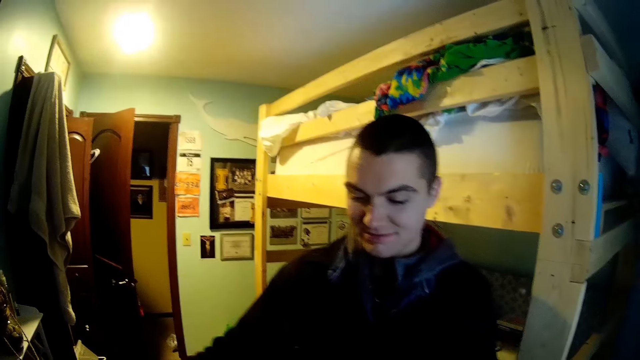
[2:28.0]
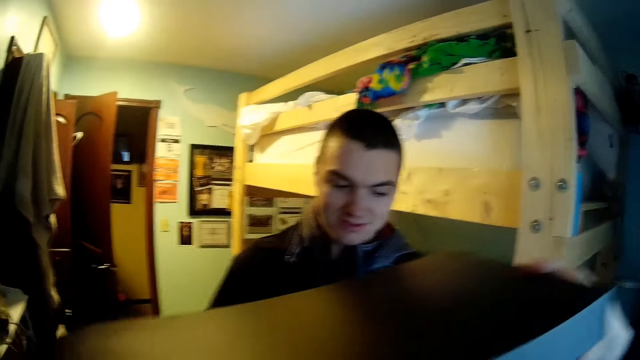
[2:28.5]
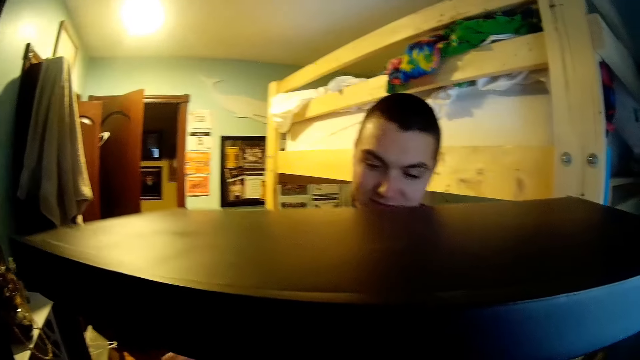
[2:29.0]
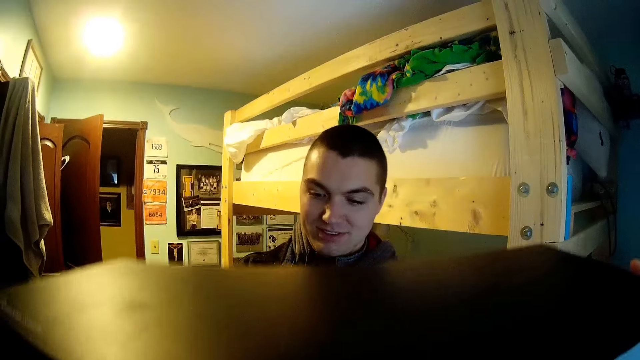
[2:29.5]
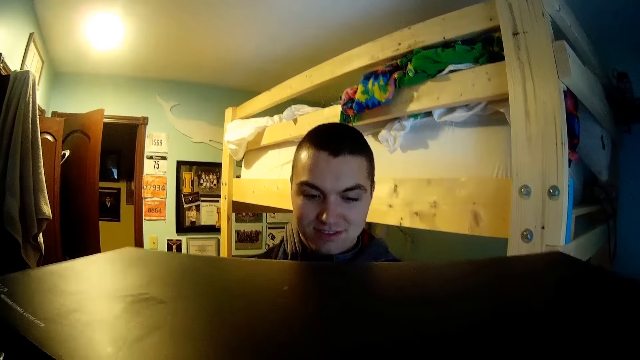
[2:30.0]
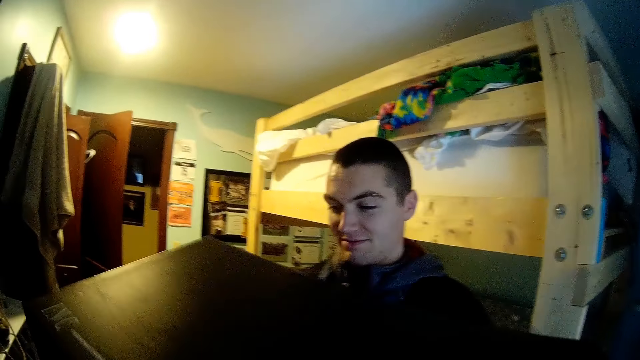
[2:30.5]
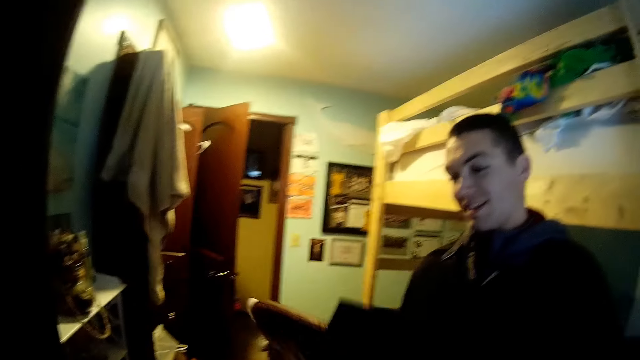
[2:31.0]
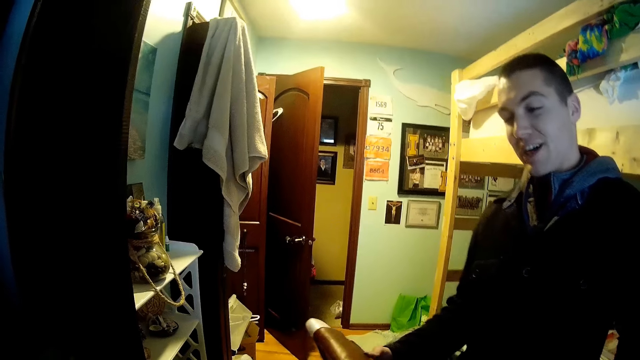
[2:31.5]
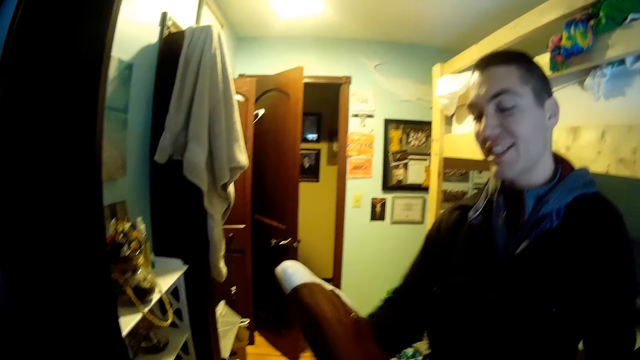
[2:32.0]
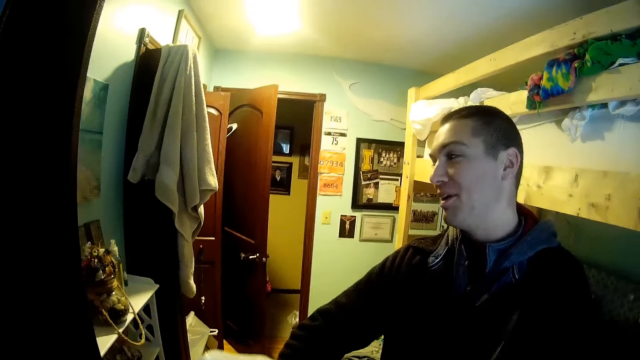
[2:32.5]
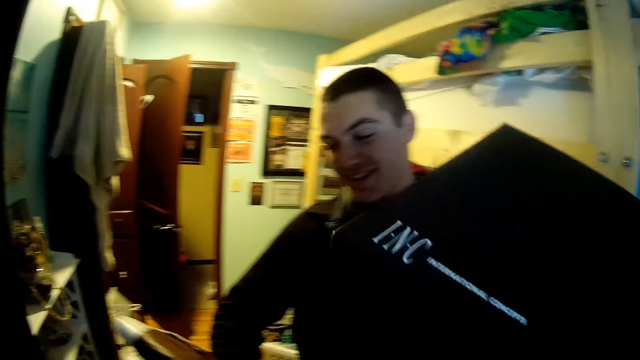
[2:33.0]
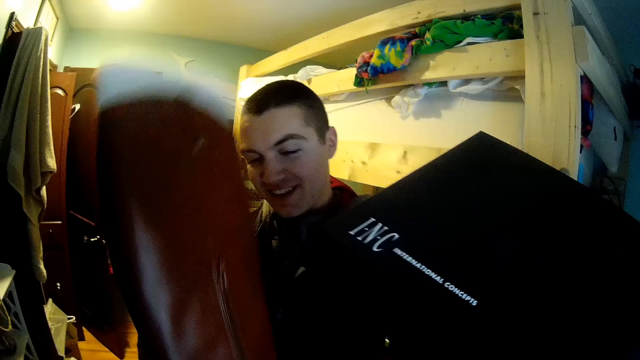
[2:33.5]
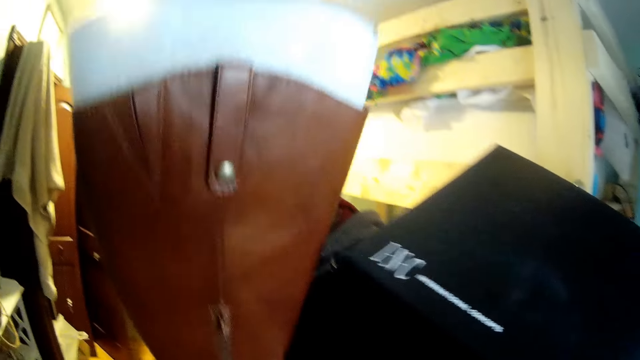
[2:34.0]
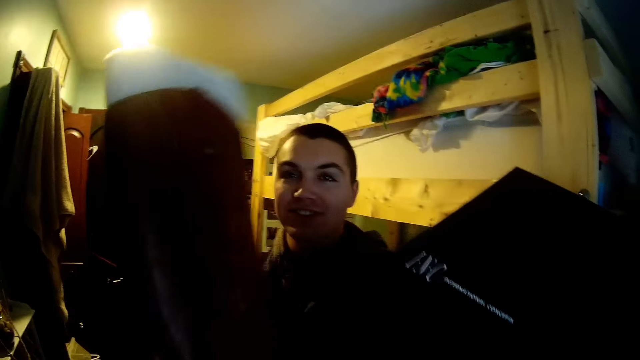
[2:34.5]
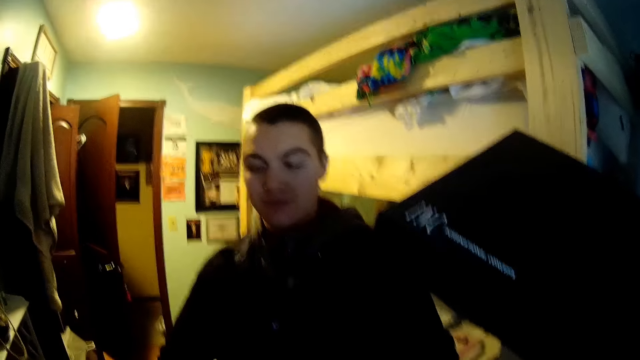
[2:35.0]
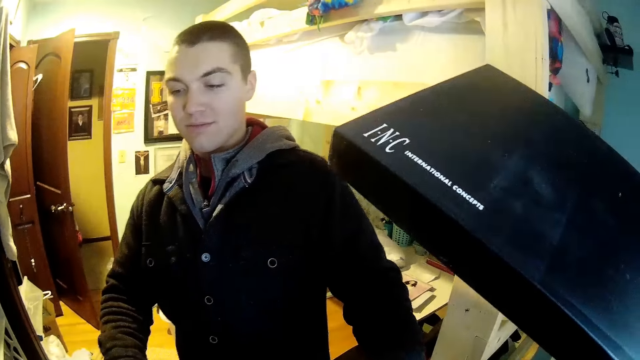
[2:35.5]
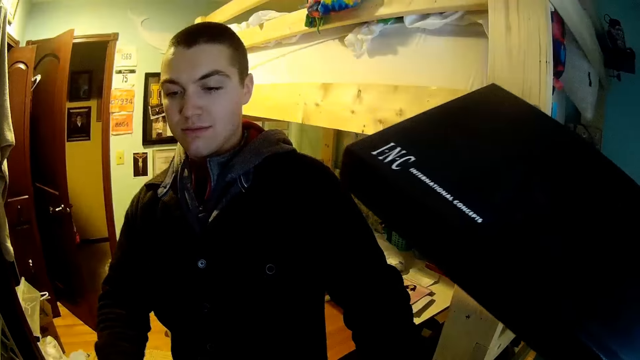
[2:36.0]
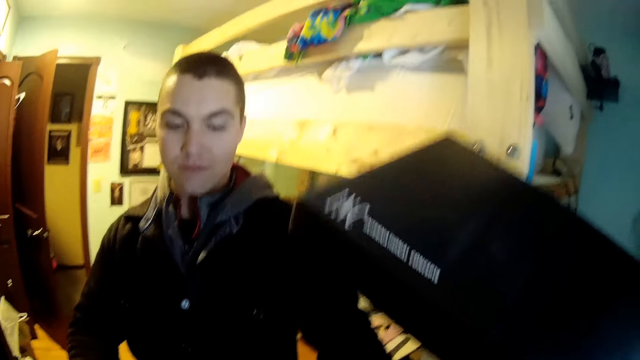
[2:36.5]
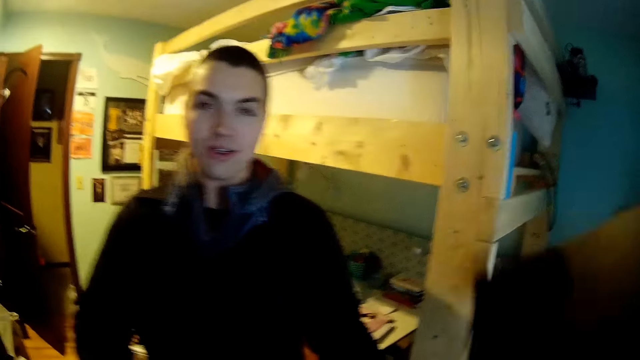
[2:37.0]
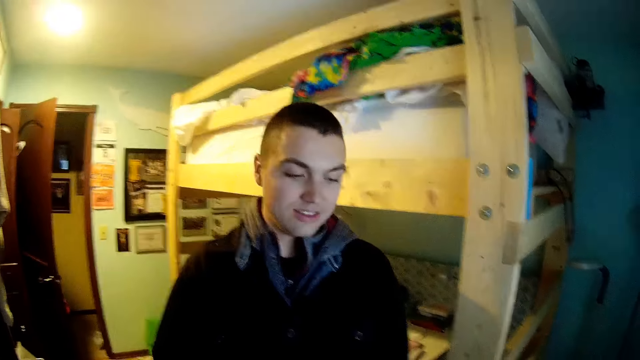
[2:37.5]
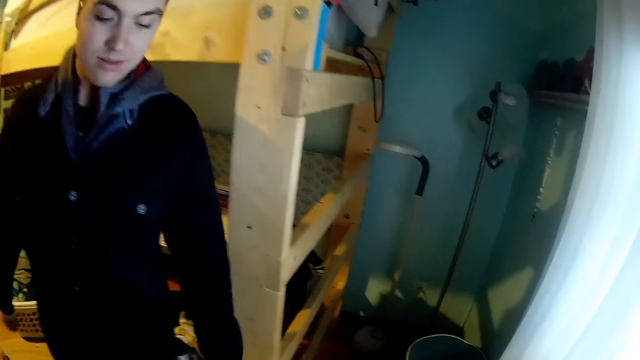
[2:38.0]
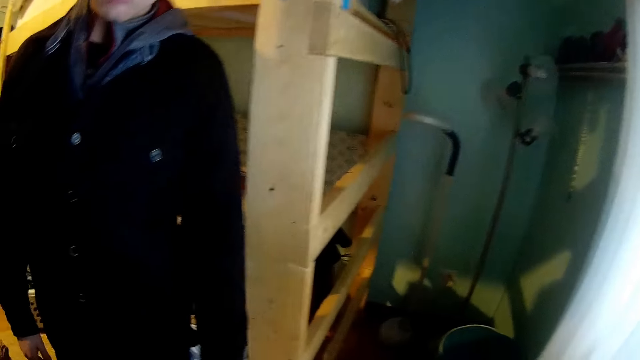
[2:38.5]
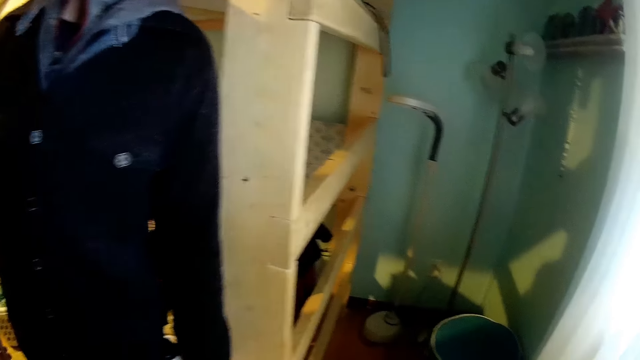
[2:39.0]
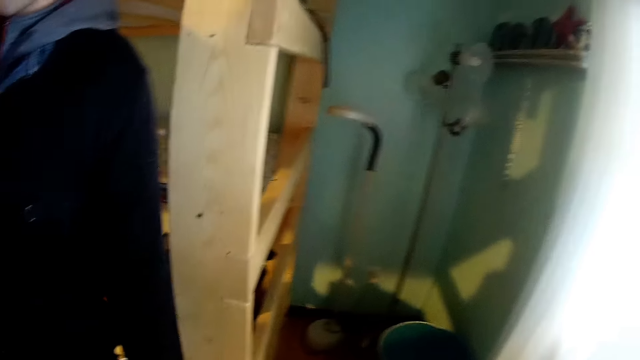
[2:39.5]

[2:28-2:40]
A man holds a pack. The camera wearer raises a boot.

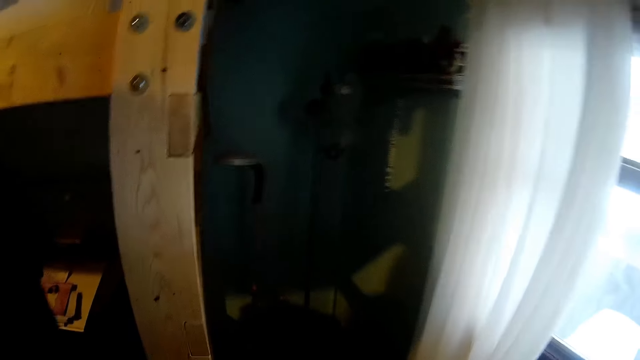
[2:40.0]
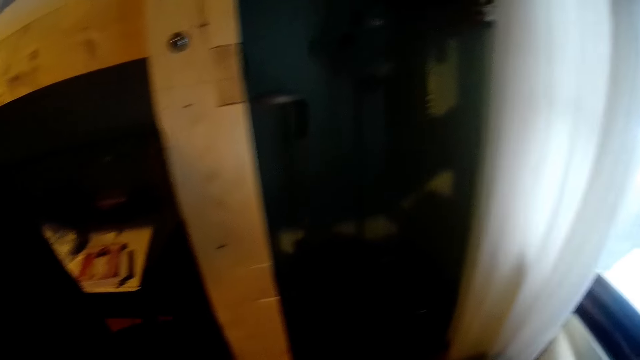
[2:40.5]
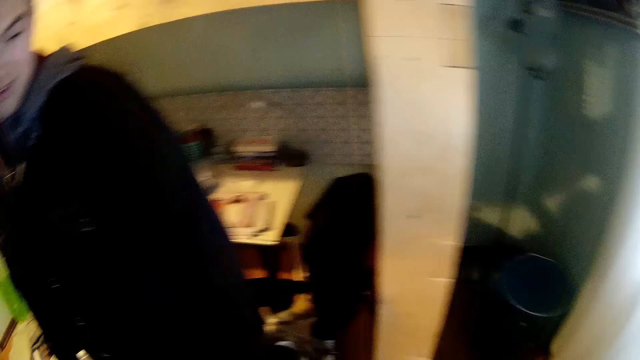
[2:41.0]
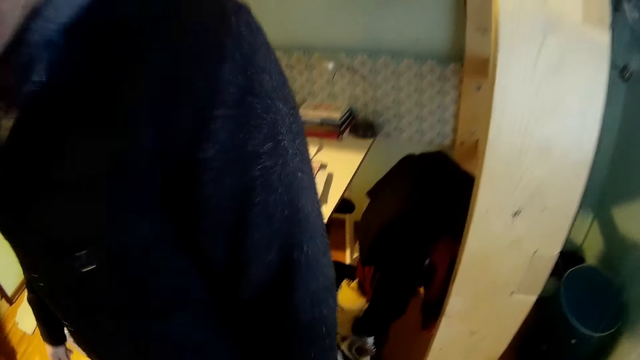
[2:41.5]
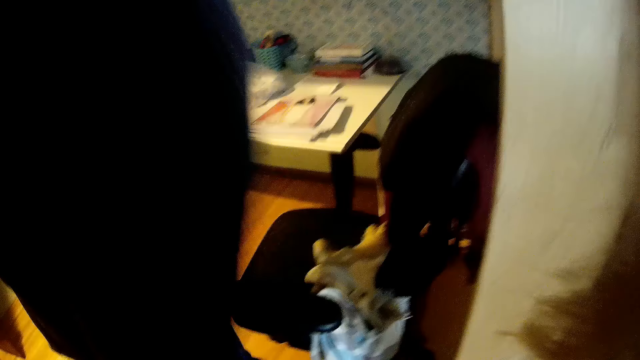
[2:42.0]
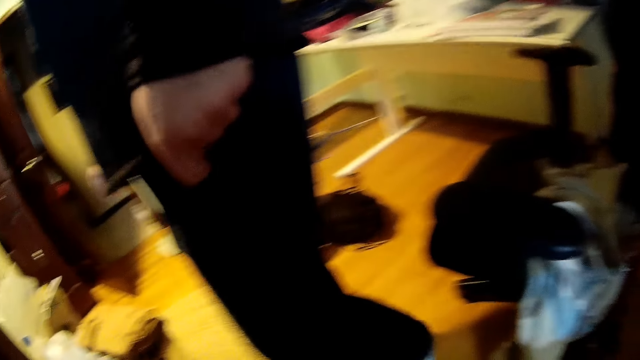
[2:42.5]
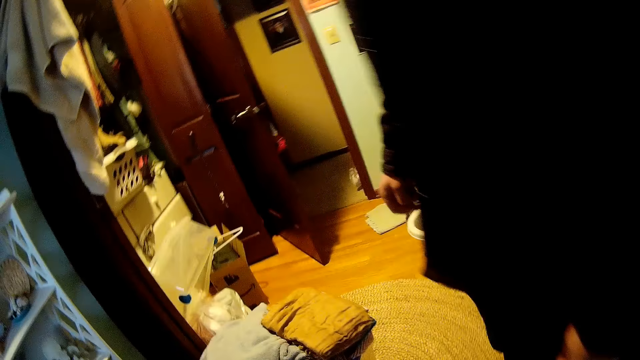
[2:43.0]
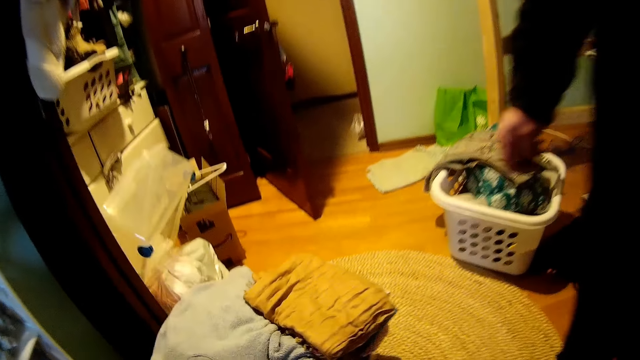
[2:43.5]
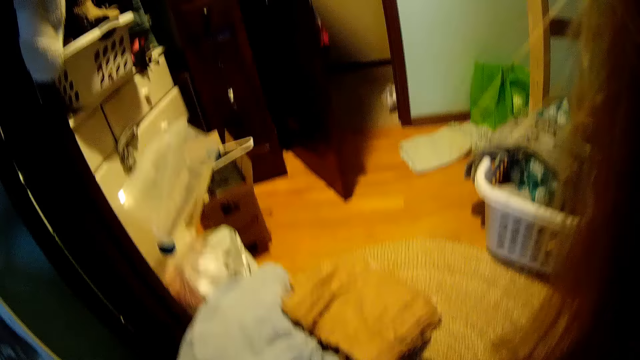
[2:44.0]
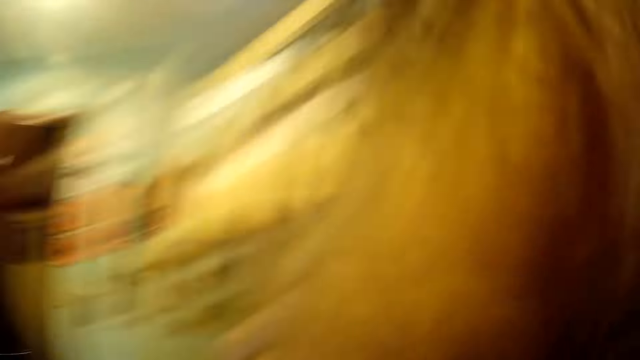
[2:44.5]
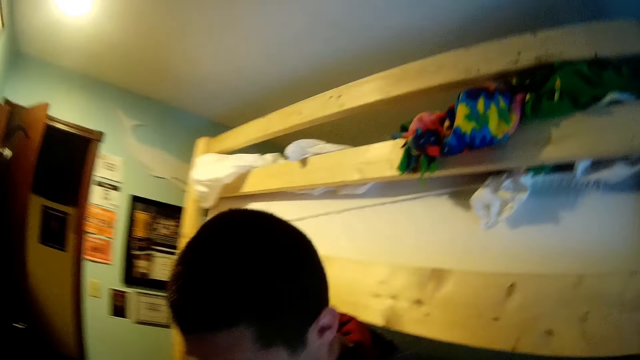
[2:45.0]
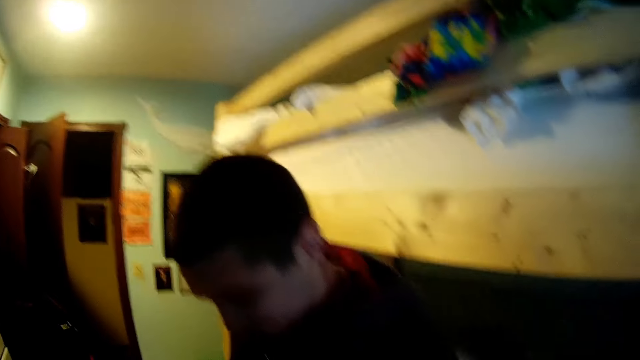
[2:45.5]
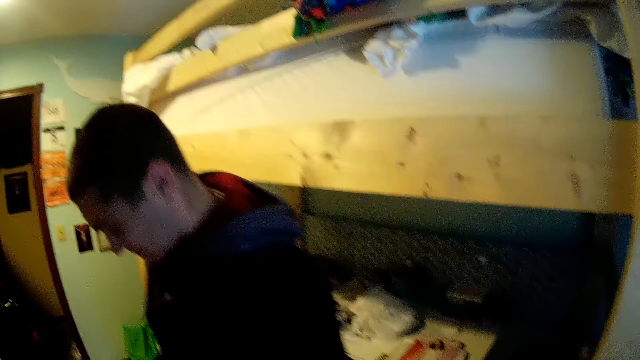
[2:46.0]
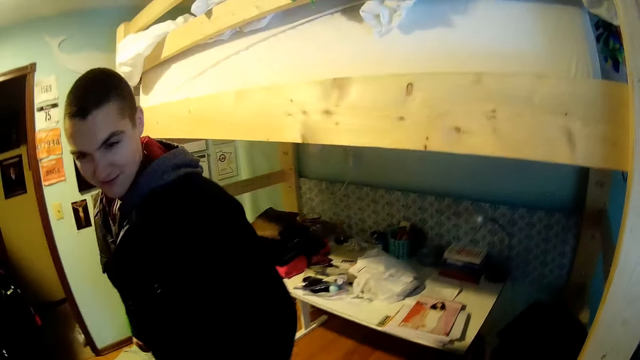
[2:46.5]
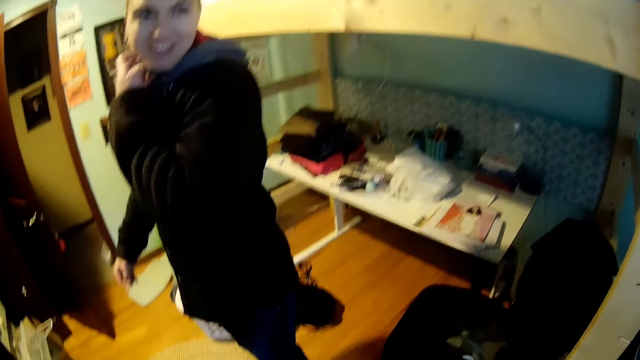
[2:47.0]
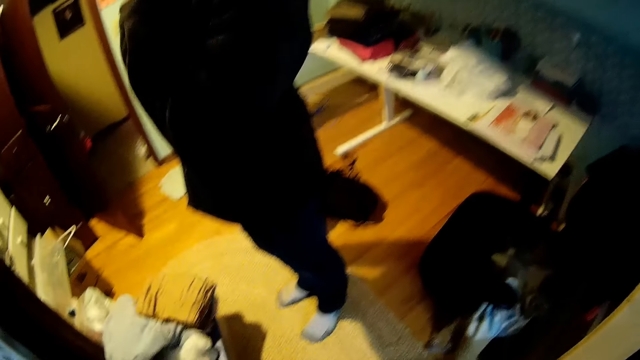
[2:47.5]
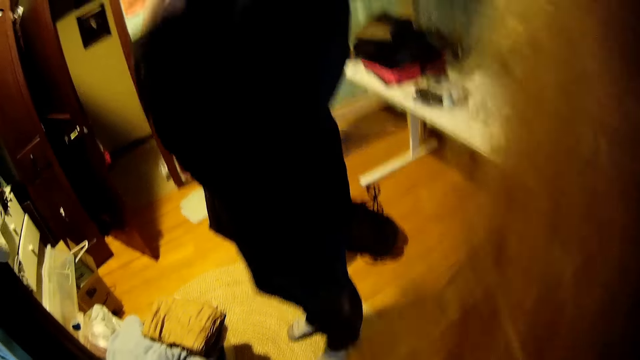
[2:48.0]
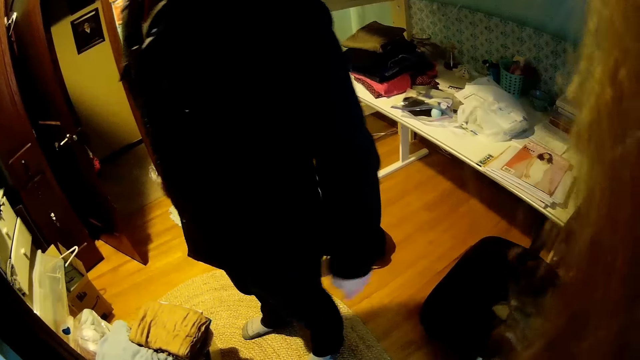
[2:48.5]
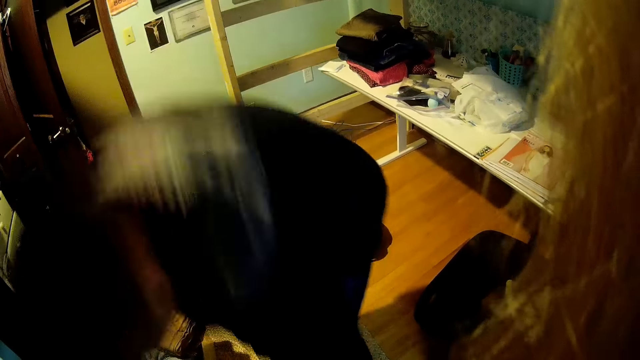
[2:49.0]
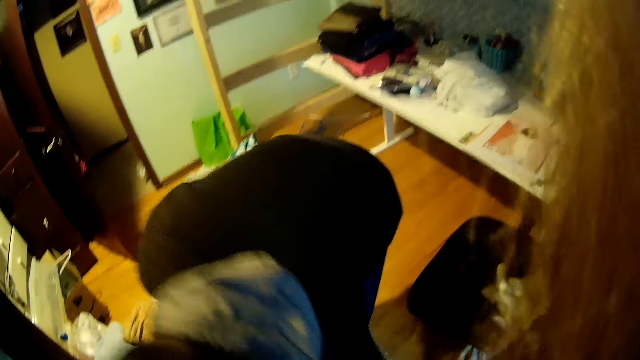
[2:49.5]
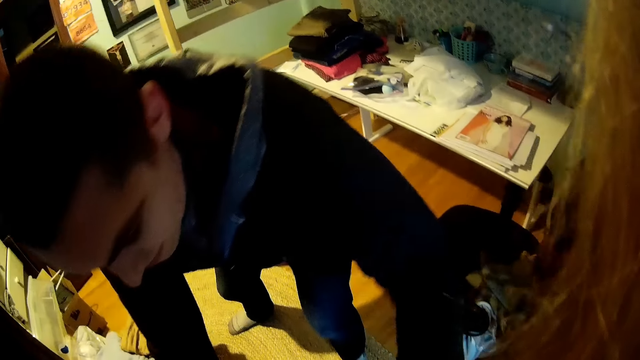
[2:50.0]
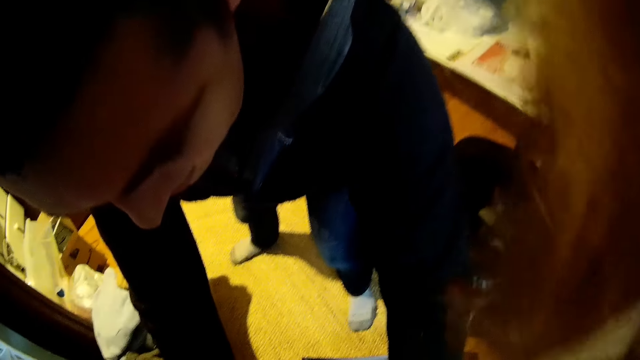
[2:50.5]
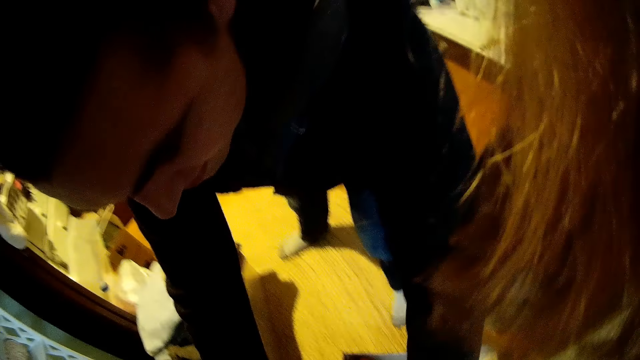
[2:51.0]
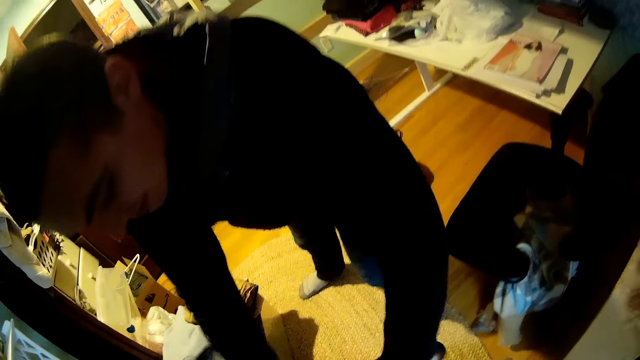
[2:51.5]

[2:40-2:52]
The man walks around. The camera wearer turns the camera around. The man stands beside the camera wearer. He bends down.
